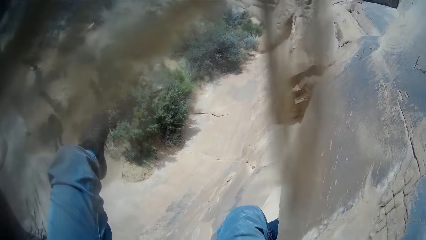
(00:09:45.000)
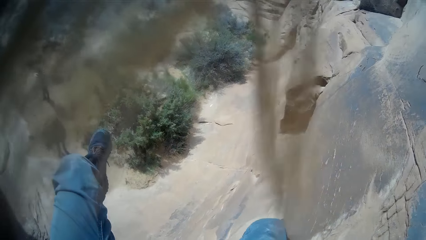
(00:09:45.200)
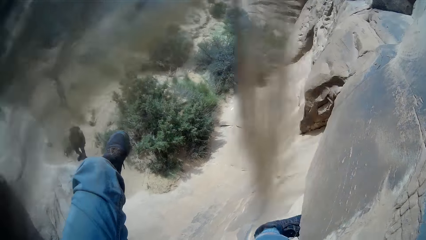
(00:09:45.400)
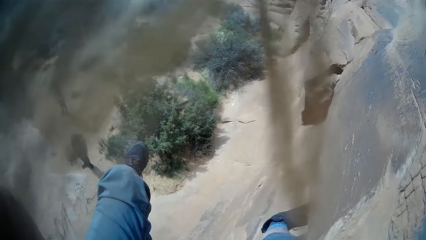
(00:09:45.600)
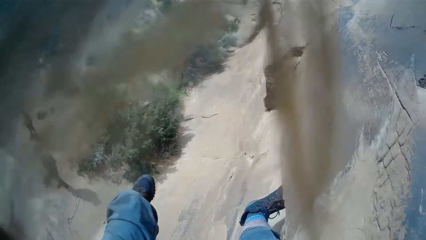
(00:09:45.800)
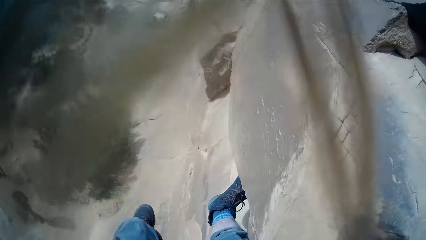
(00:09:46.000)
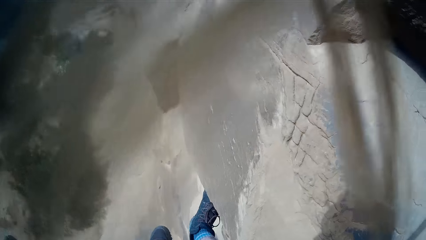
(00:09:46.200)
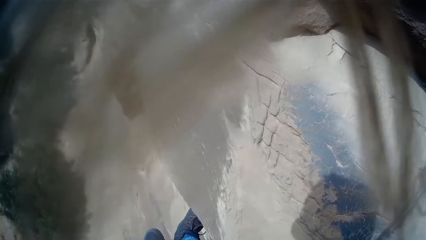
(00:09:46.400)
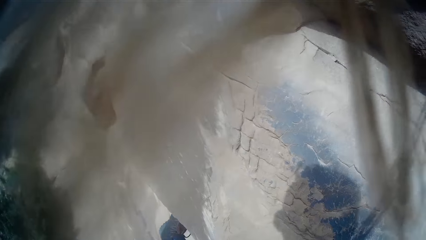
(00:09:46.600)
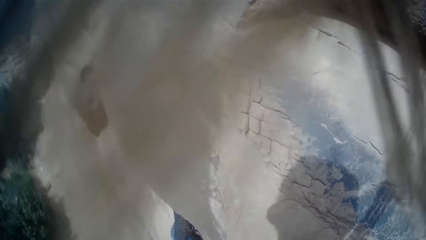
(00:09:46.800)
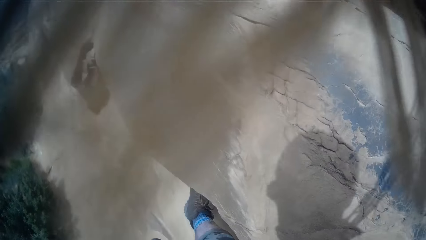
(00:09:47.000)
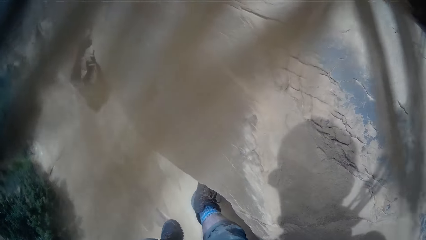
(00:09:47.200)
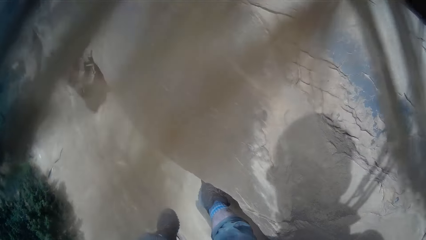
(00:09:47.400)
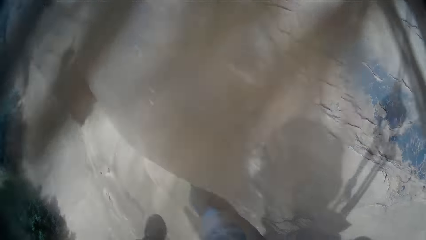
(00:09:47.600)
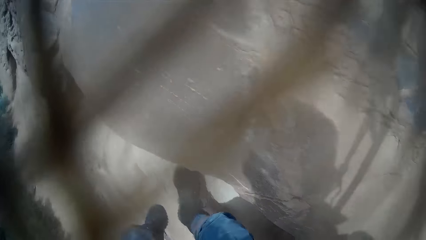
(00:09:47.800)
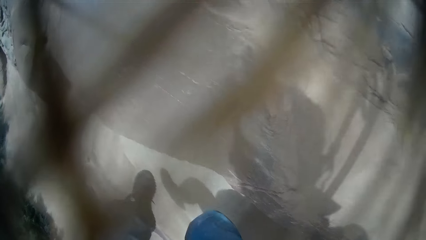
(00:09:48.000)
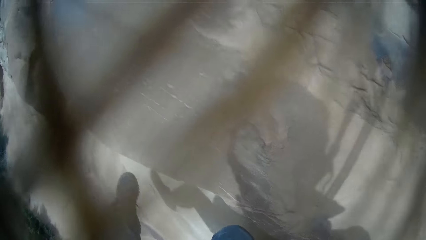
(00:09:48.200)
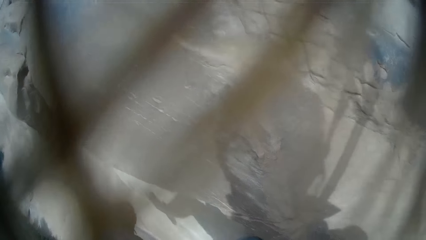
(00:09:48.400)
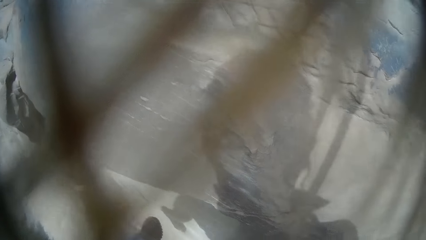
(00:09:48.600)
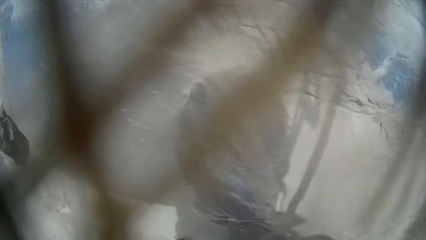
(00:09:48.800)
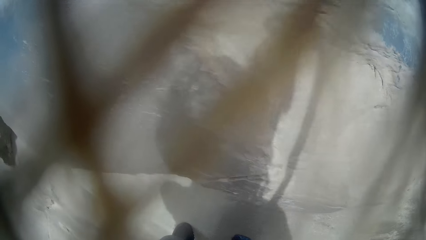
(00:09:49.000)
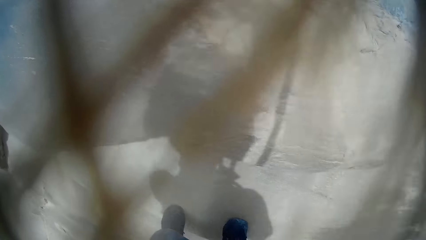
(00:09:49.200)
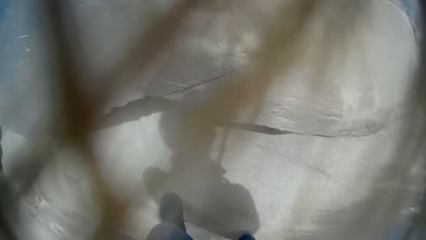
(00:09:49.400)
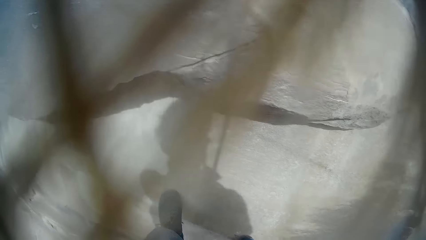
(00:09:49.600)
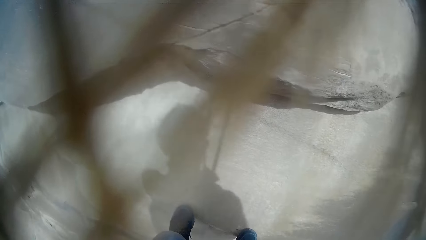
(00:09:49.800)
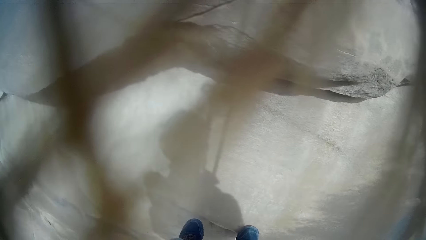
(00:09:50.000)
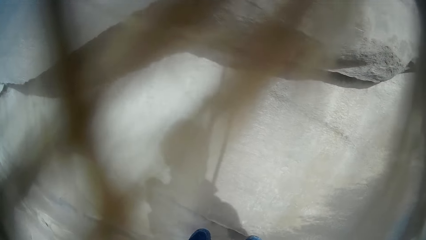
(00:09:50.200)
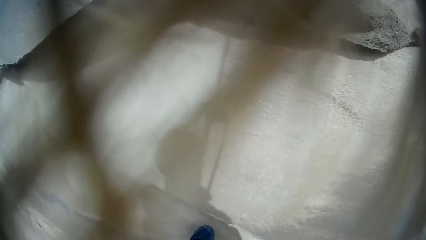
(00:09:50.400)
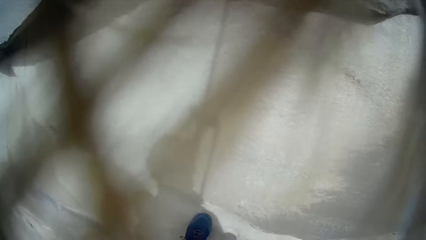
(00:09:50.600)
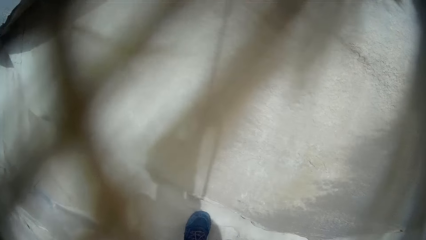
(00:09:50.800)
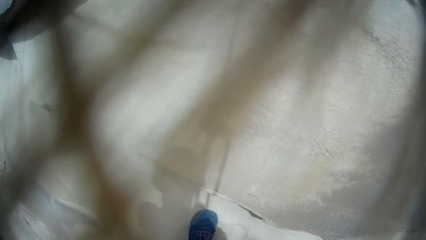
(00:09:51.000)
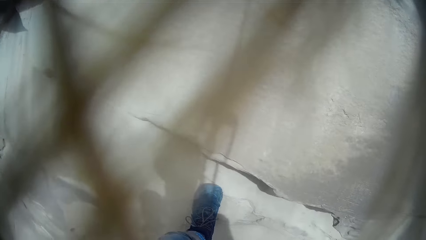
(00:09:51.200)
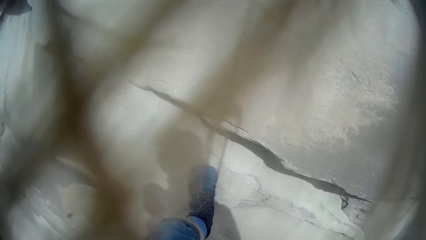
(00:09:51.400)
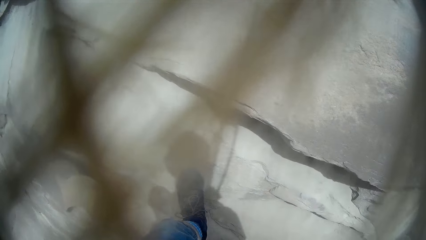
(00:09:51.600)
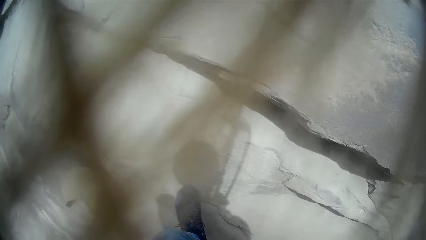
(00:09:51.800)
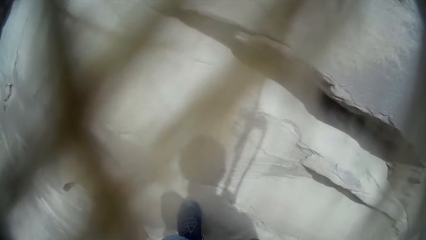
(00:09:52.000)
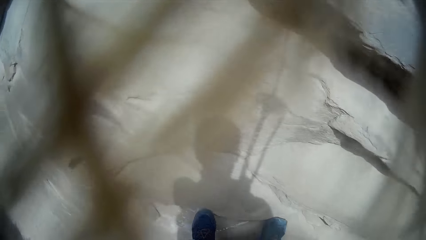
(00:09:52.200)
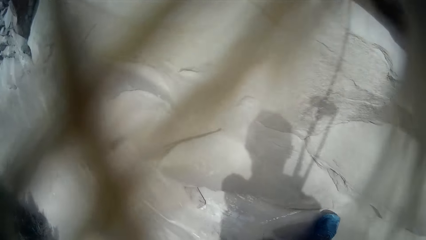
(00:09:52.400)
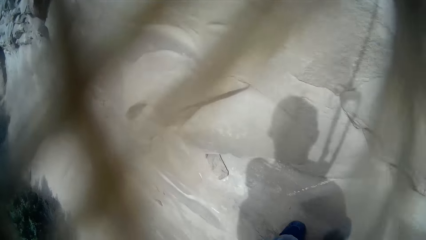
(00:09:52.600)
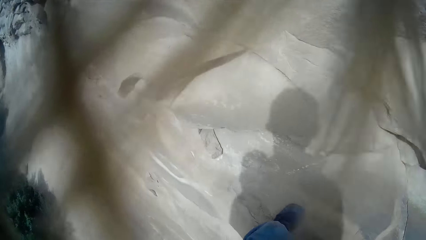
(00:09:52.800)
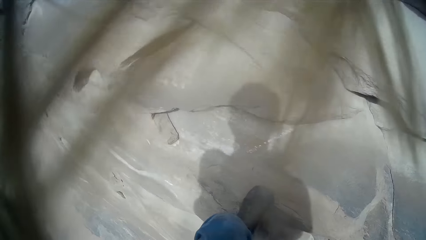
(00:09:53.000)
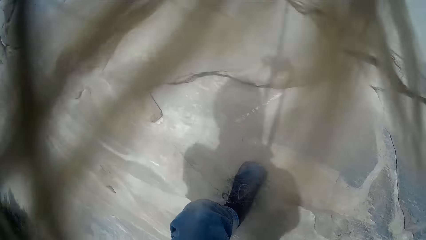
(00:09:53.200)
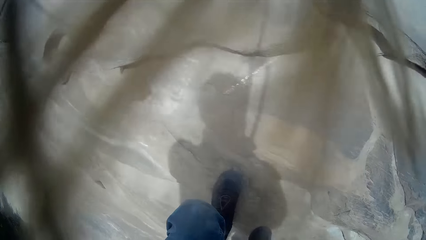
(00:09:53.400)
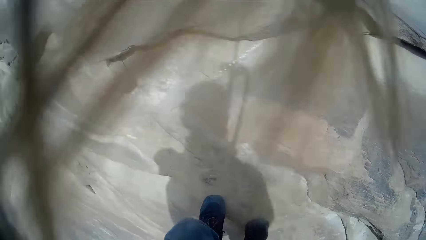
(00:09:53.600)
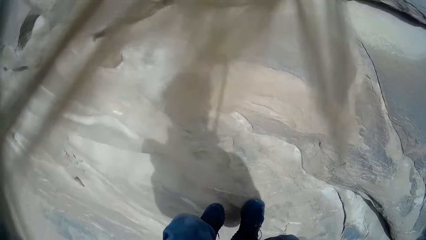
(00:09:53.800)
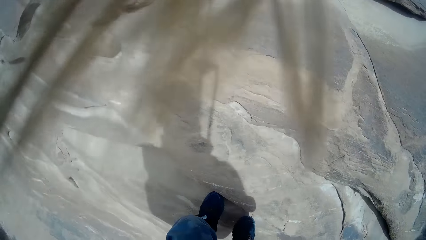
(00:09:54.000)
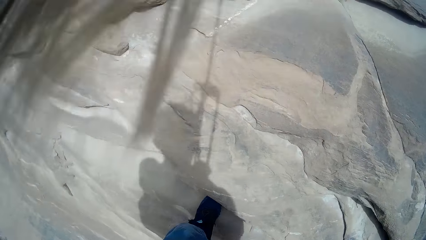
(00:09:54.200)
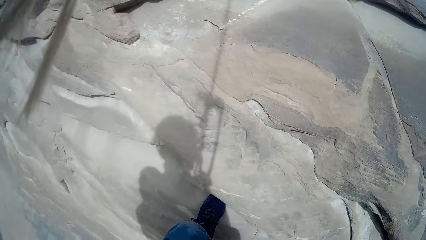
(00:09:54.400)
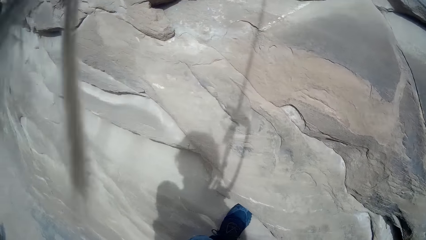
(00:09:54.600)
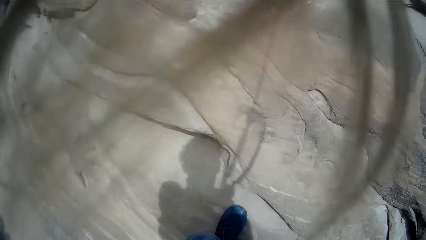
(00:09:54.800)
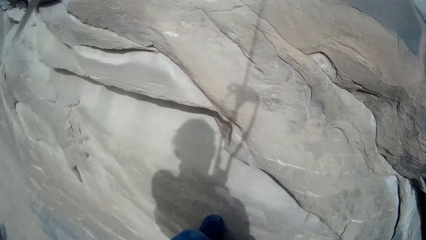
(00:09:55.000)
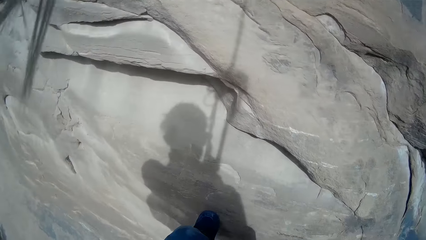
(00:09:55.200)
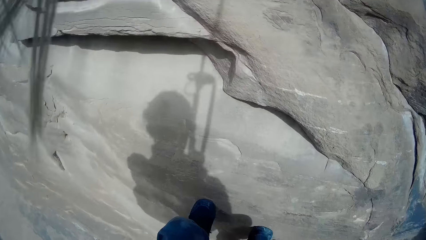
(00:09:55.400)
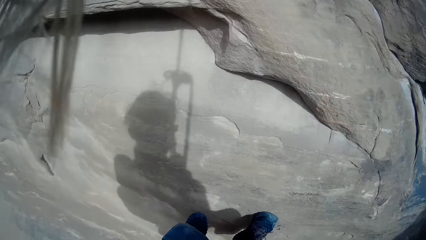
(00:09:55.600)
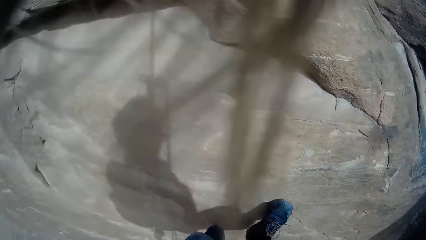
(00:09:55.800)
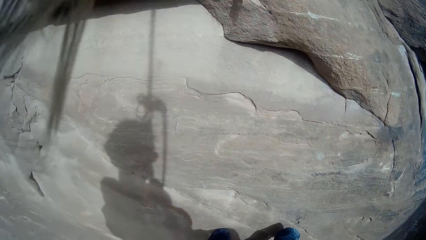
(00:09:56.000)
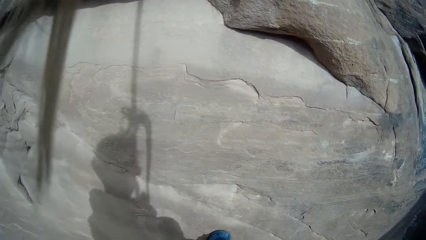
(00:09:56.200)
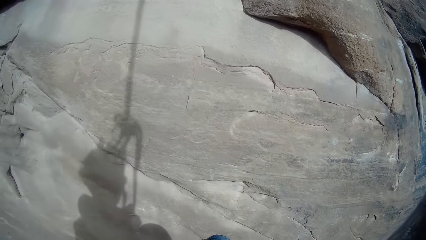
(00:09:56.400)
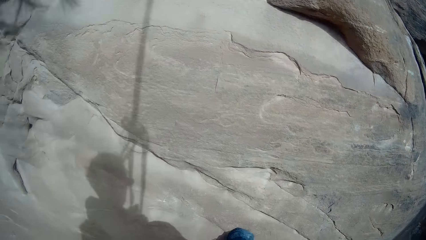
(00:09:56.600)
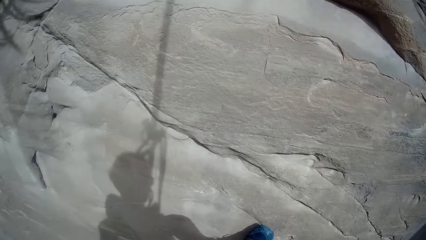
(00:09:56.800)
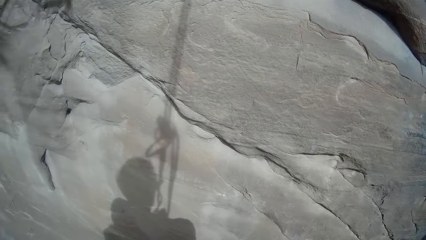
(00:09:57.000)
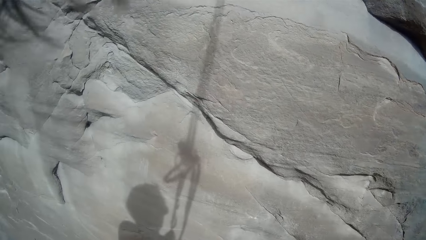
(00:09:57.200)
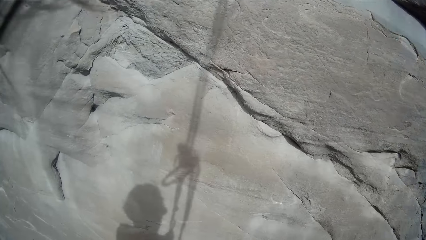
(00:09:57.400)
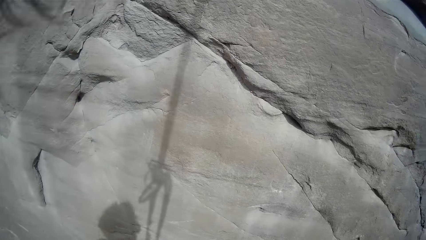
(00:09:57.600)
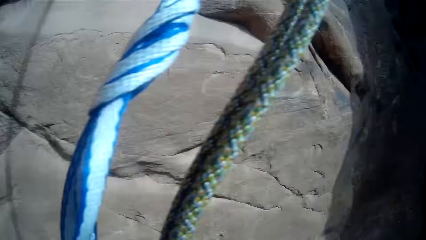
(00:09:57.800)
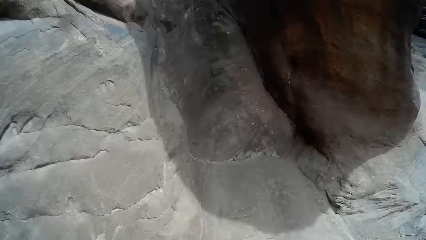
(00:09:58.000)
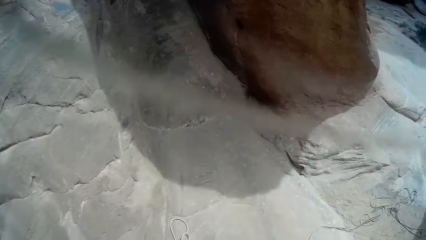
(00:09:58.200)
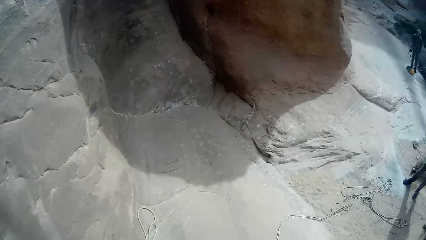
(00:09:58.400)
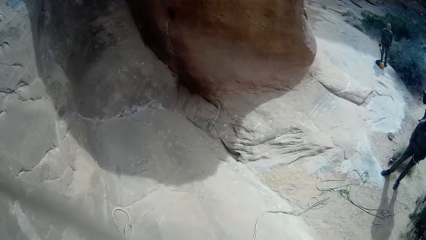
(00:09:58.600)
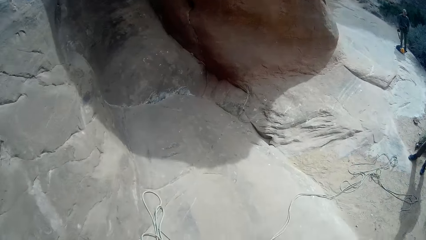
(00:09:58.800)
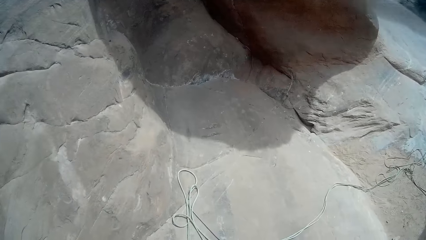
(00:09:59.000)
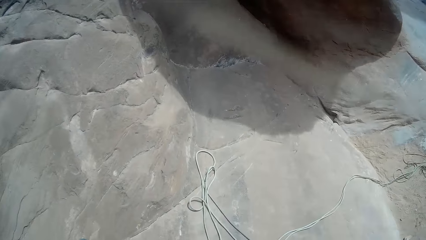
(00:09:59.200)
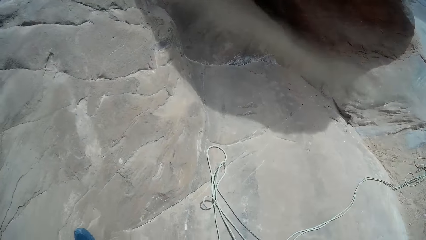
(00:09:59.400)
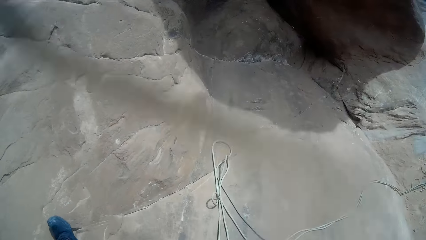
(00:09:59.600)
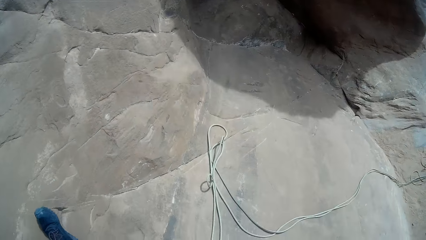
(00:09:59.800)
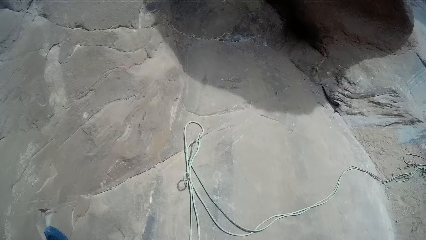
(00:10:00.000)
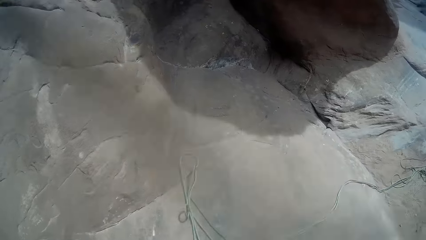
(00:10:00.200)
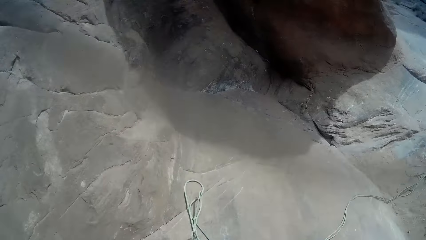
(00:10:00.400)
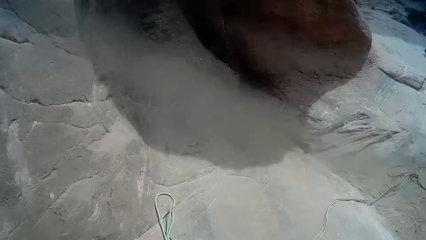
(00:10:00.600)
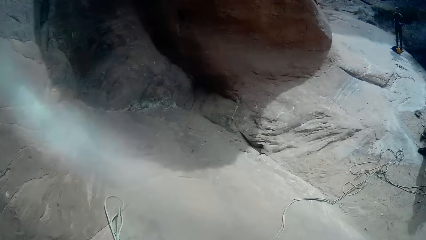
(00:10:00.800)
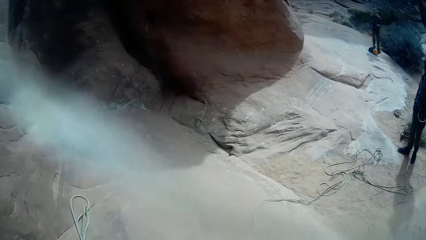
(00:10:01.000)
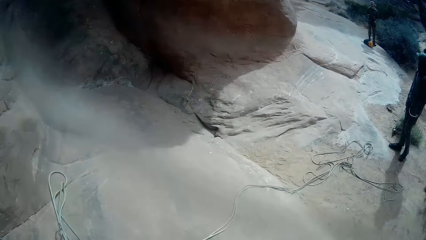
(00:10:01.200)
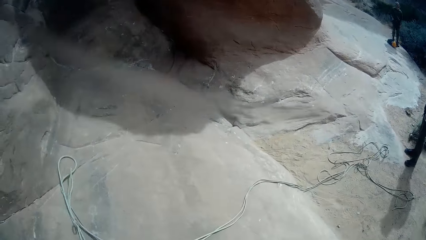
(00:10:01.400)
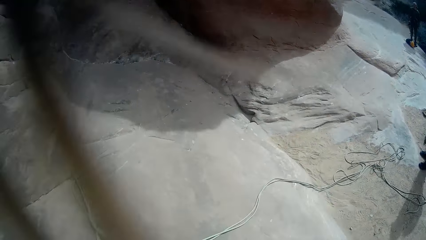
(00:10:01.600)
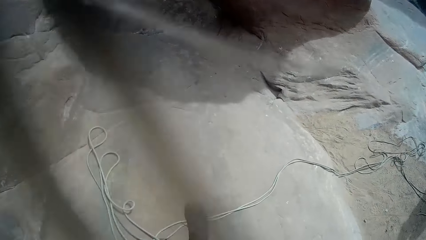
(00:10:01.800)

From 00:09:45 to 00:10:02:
The camera wearer steps on the rock. He steps backwards. He touches the rock with his leg. A man appears. Another man appears.
